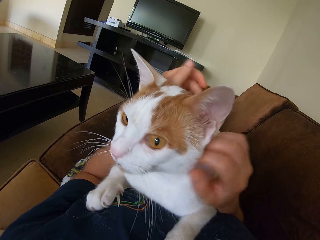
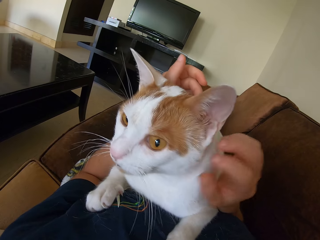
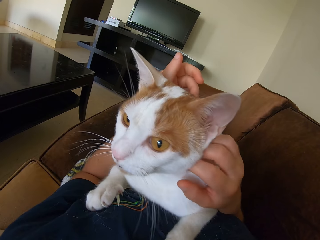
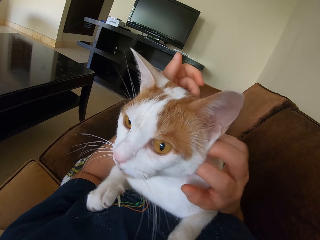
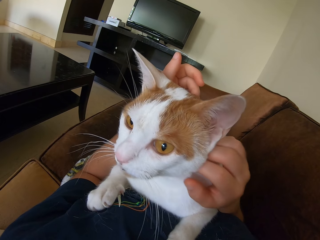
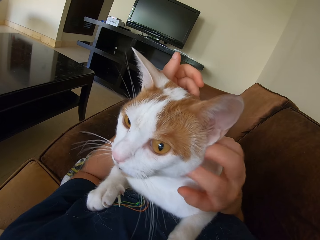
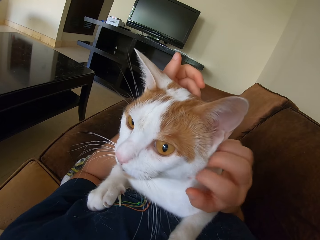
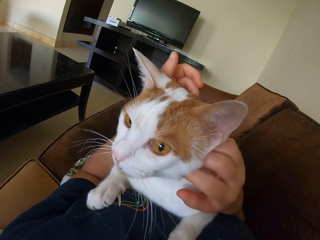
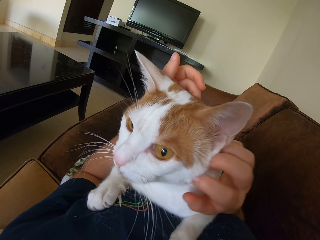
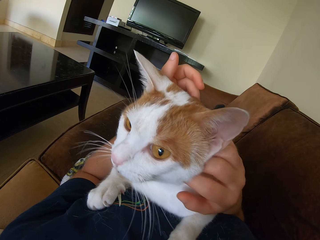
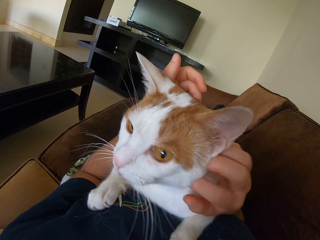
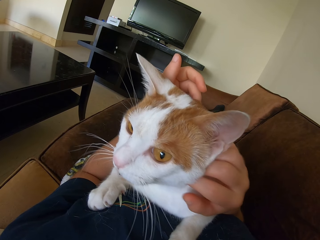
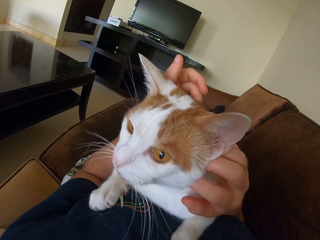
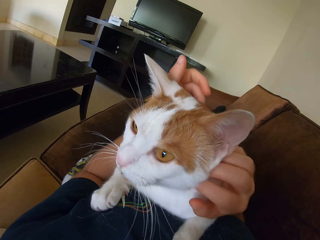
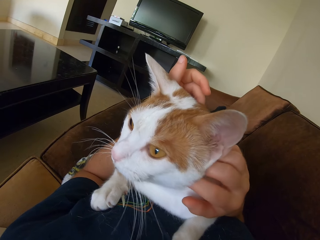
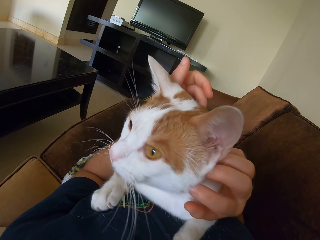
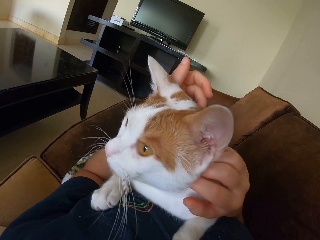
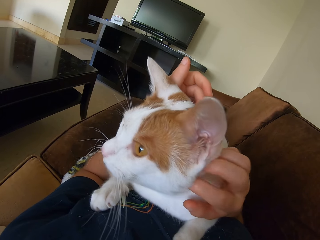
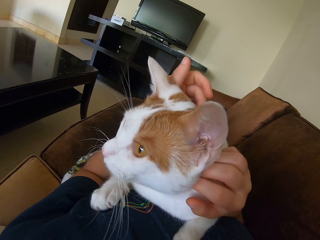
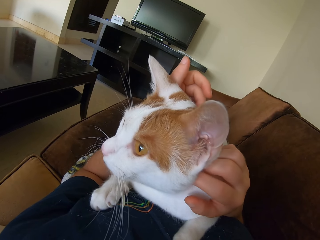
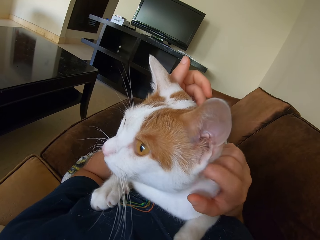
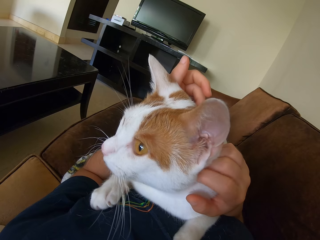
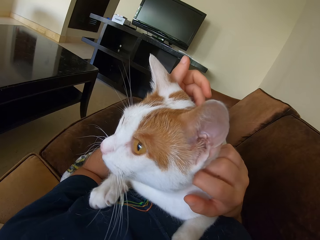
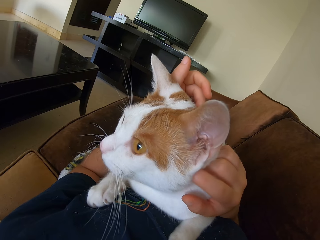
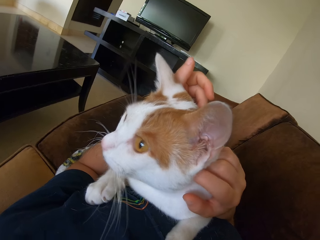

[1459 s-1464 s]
The camera wearer scratches a cat.

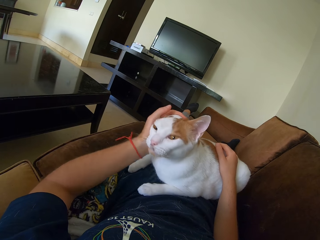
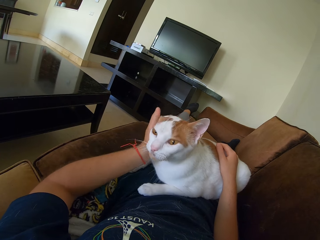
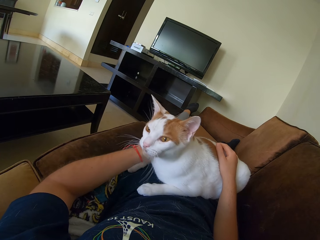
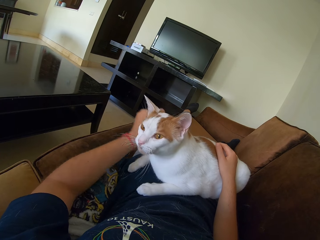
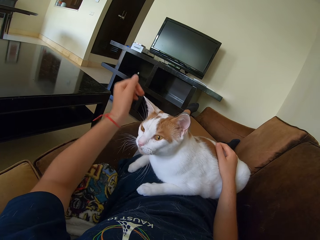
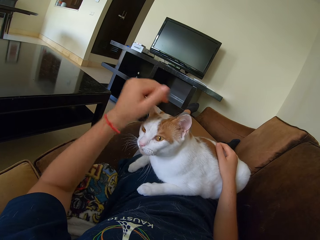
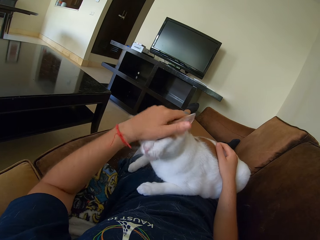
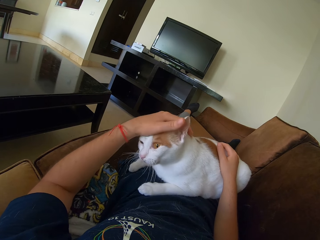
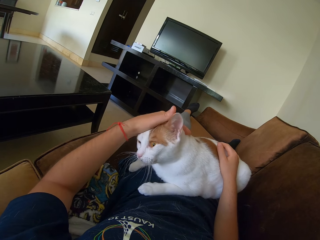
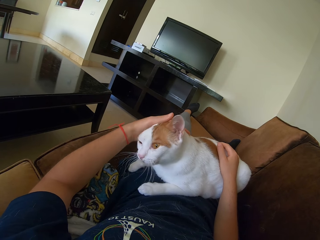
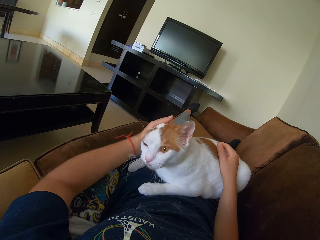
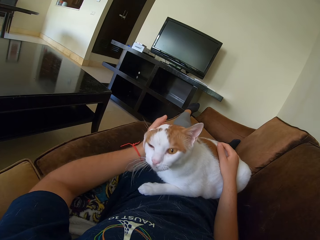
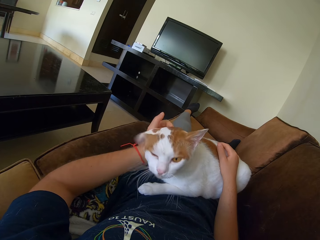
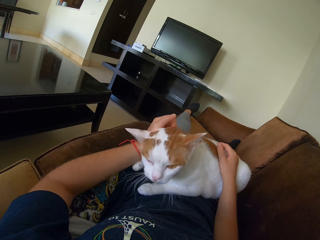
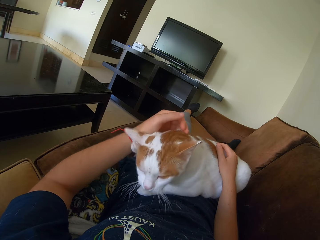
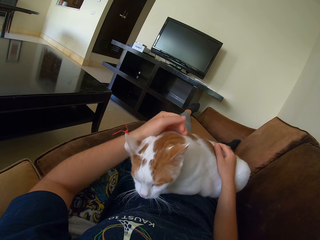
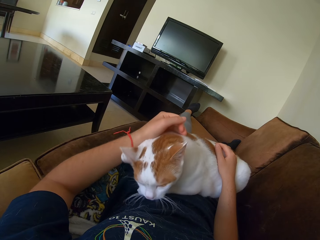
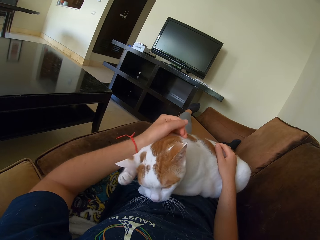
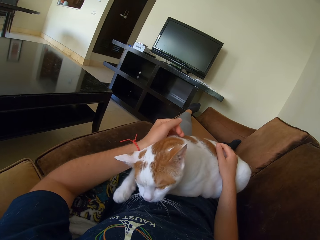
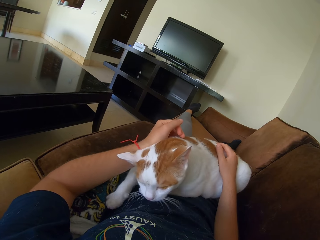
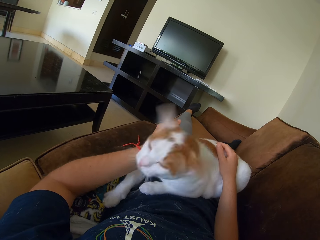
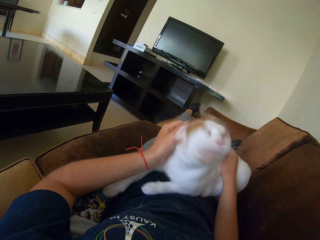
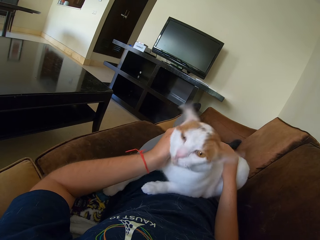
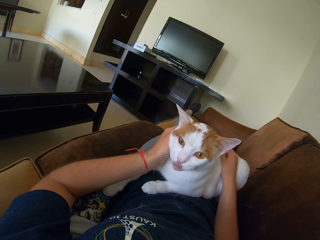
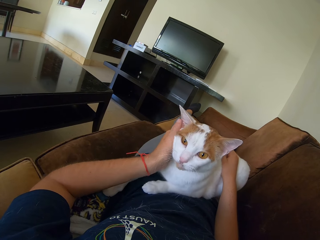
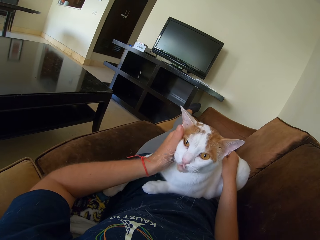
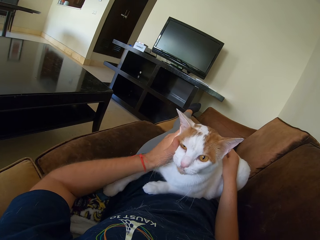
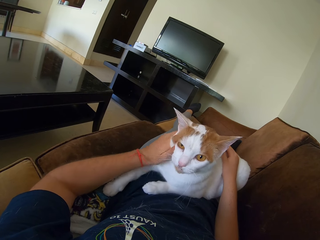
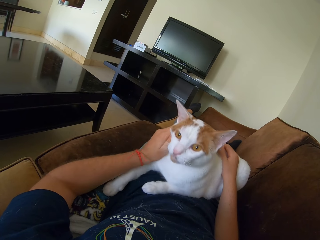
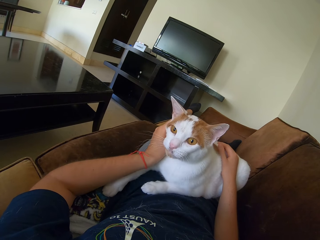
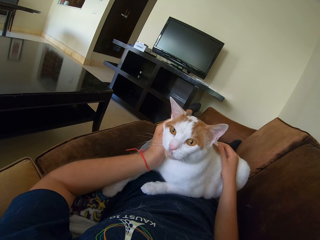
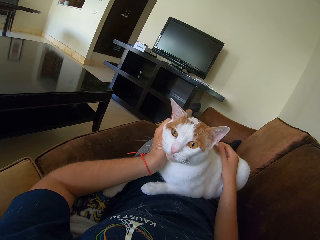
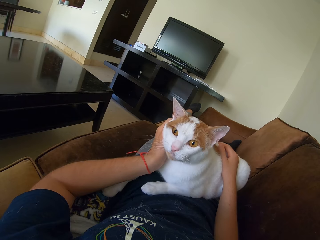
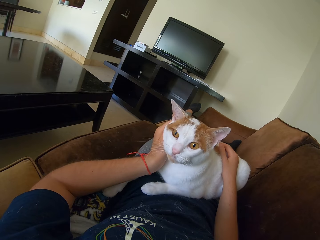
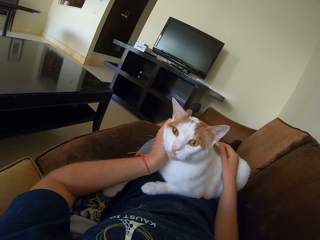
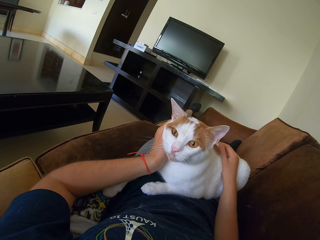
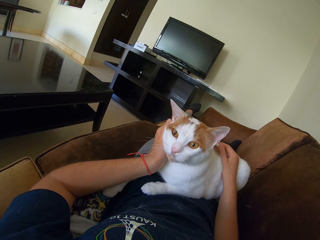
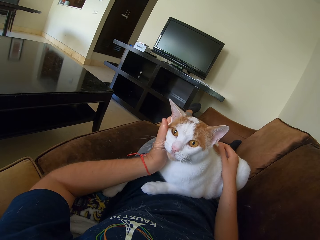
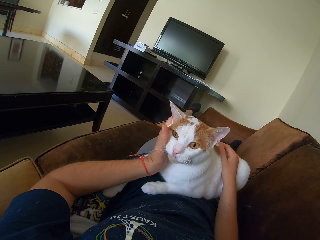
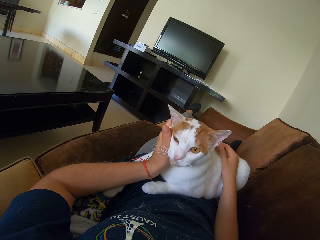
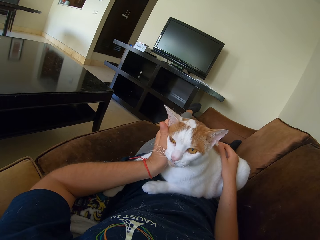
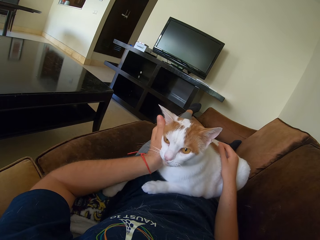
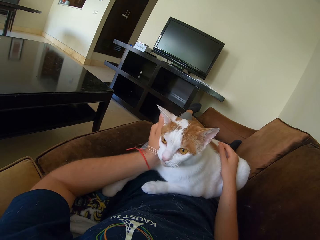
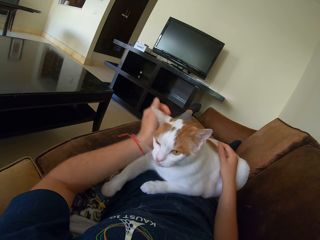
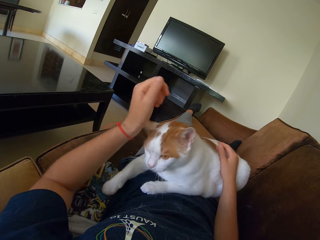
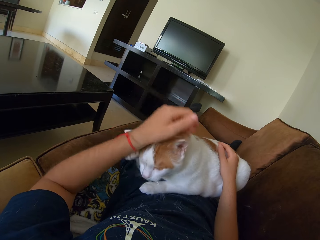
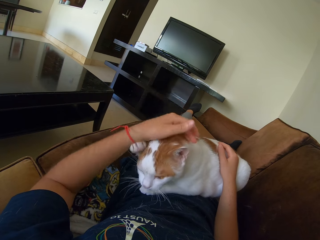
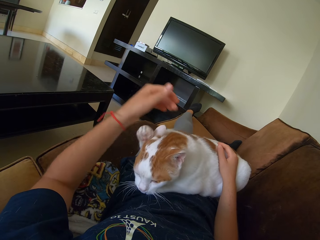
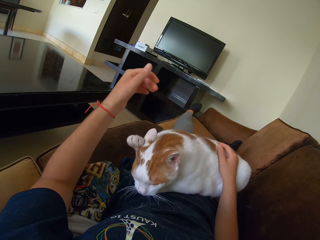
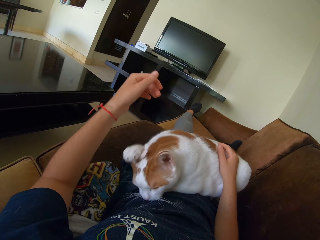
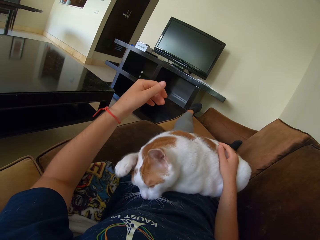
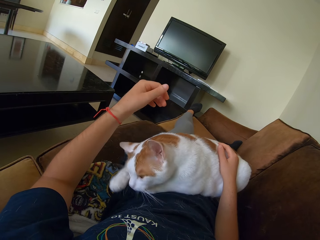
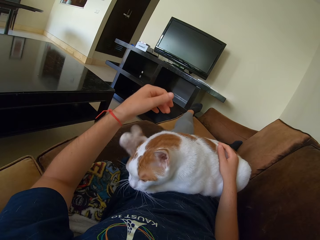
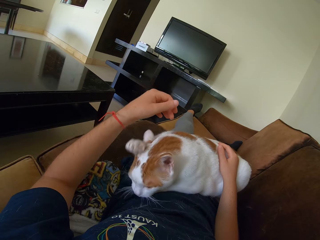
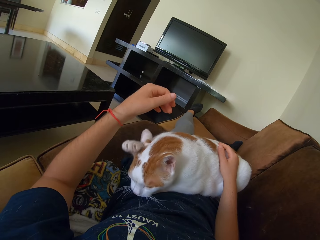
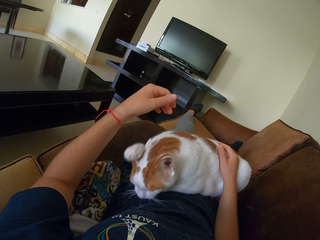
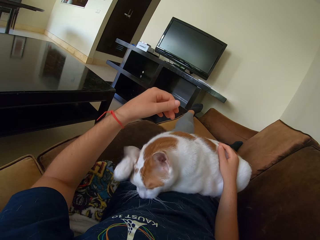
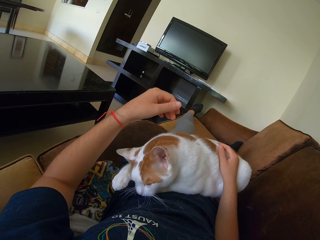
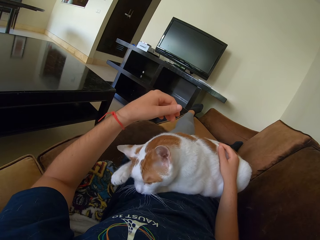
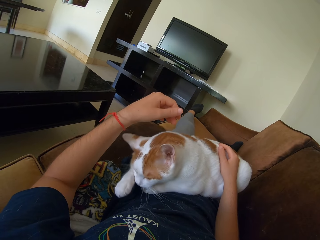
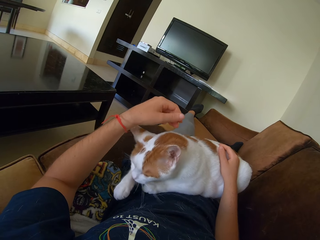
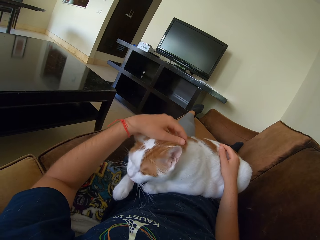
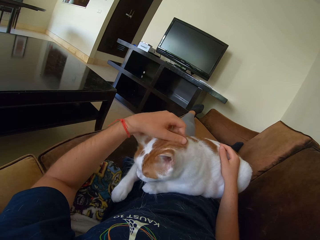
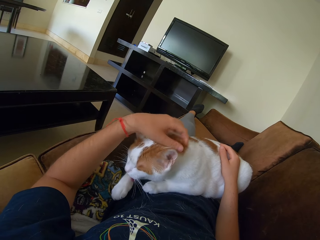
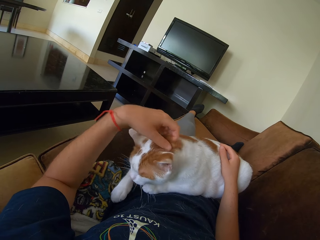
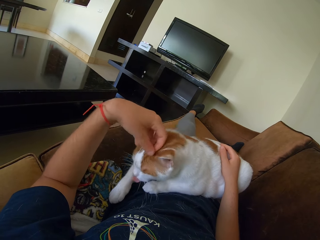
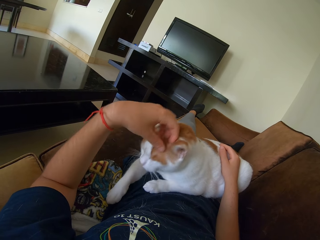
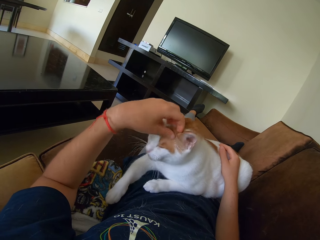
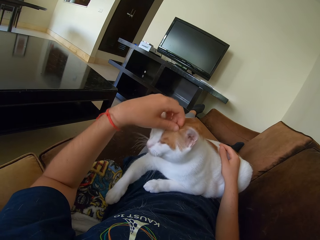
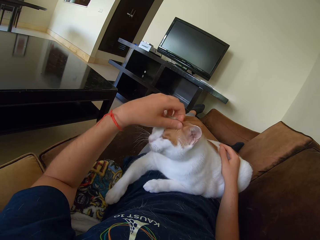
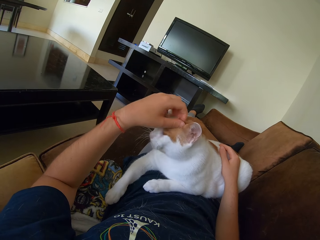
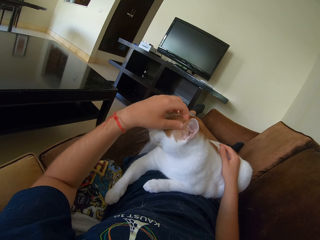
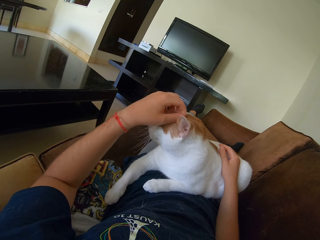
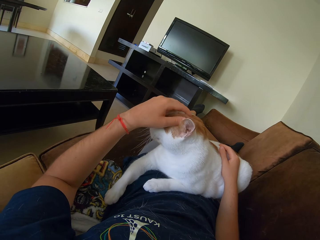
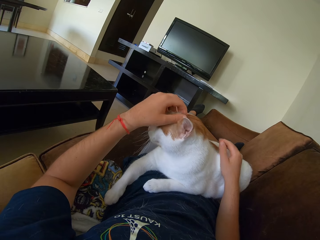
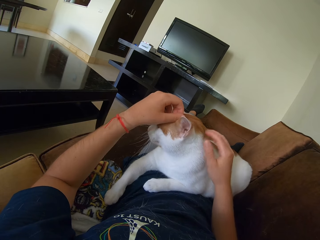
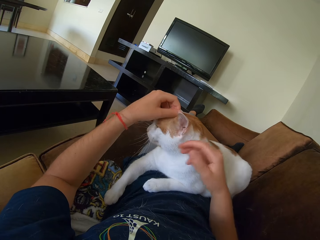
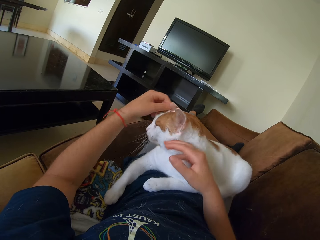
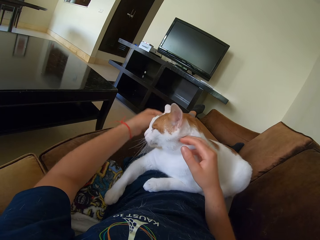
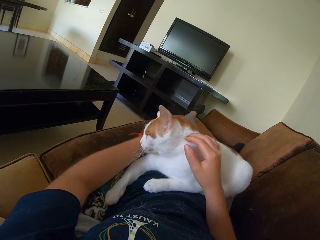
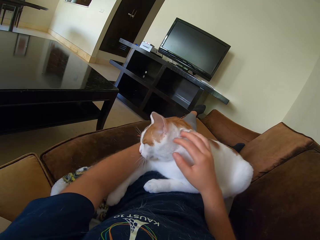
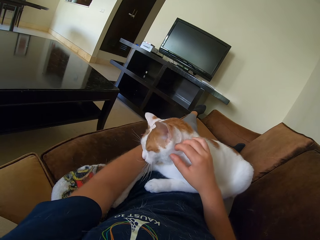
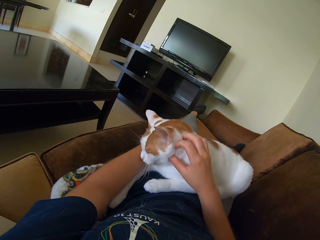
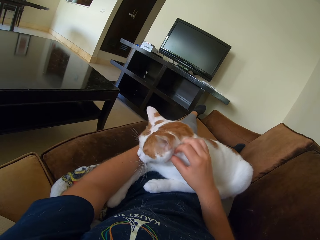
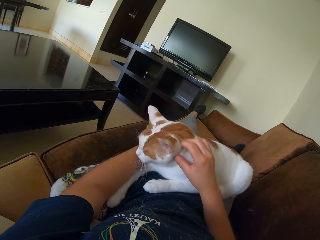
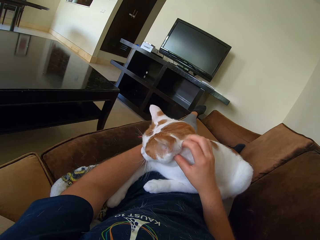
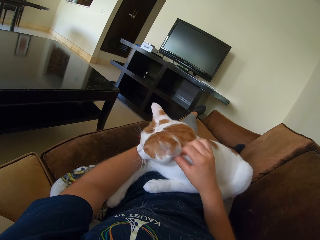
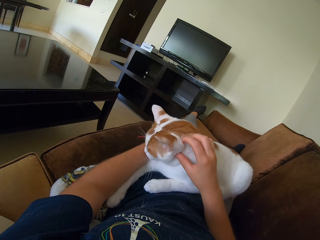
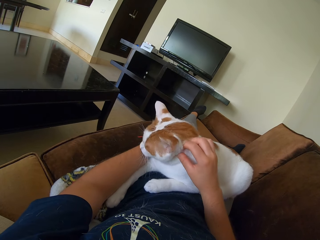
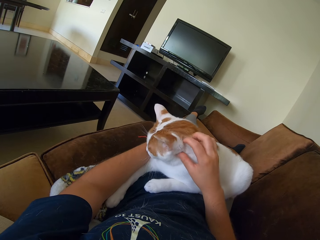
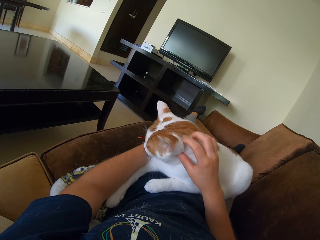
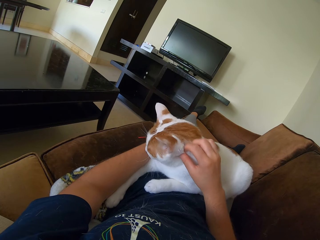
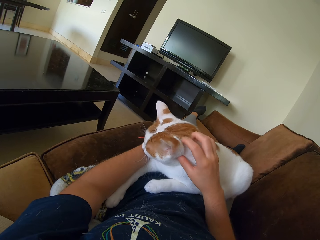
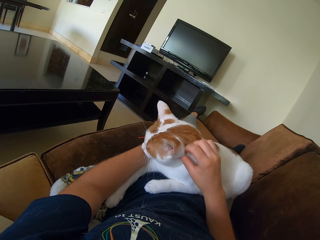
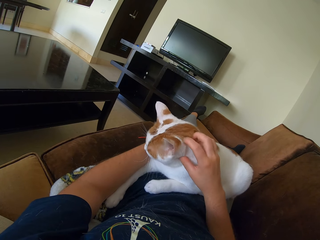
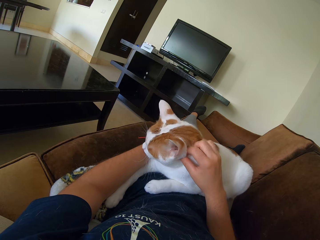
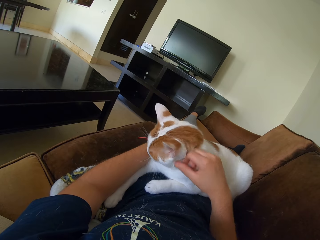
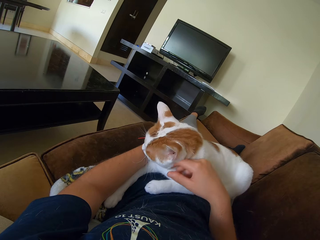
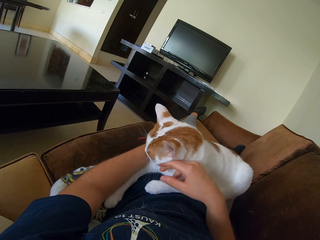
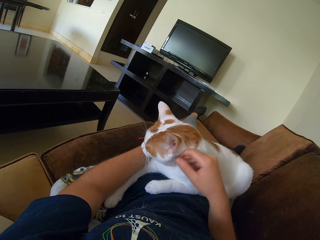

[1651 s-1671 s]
The camera wearer touches a cat. They touch the cat again. They scratch the cat. They scratch the cat again.
